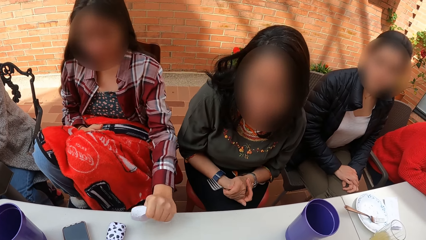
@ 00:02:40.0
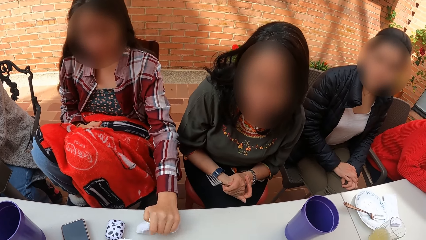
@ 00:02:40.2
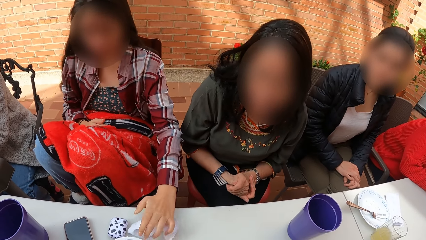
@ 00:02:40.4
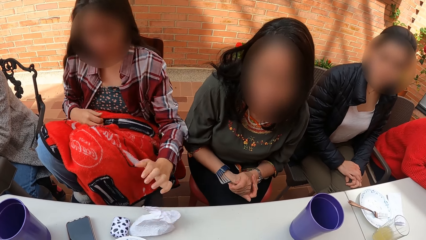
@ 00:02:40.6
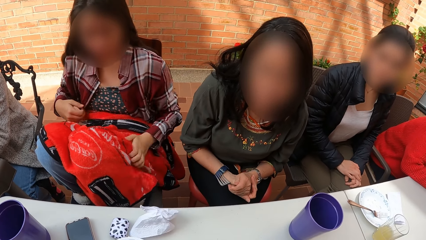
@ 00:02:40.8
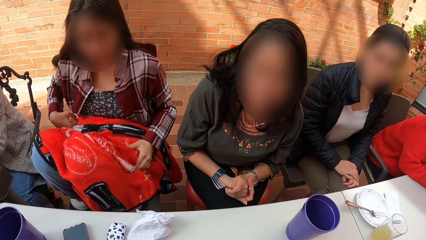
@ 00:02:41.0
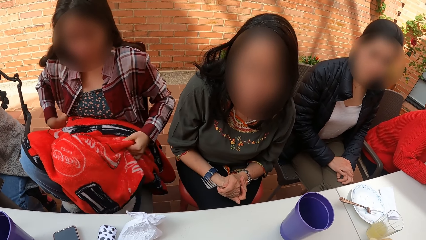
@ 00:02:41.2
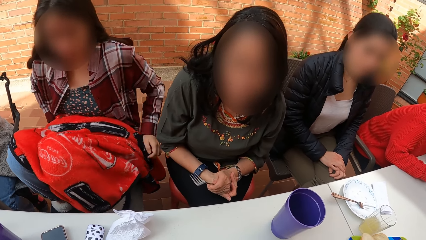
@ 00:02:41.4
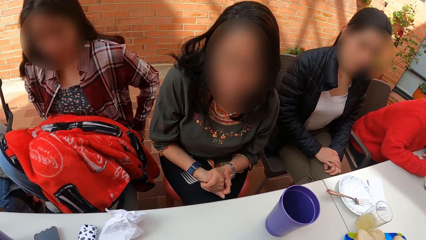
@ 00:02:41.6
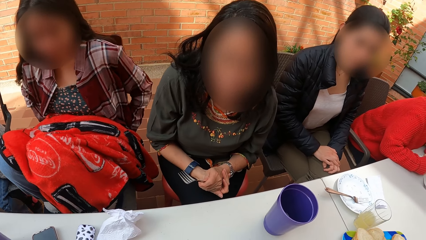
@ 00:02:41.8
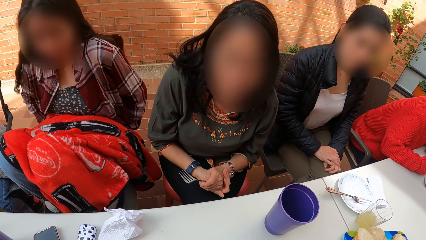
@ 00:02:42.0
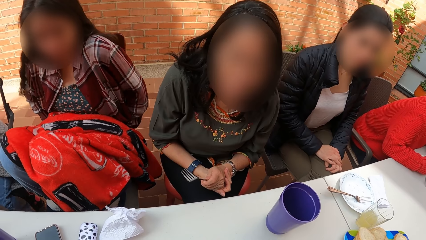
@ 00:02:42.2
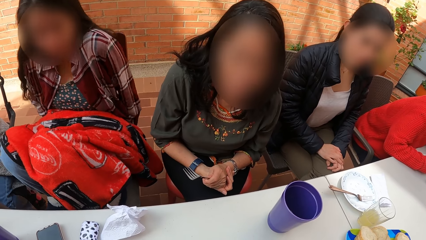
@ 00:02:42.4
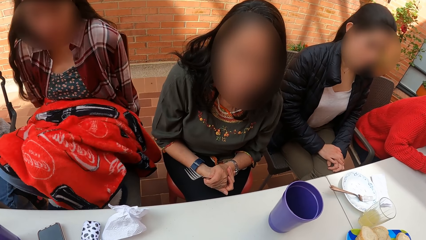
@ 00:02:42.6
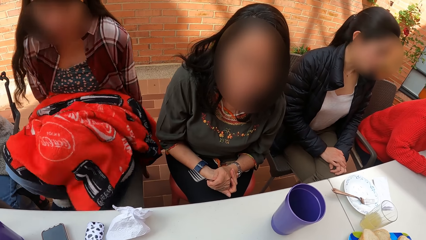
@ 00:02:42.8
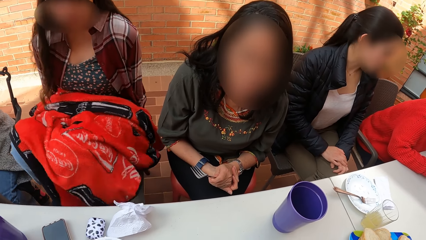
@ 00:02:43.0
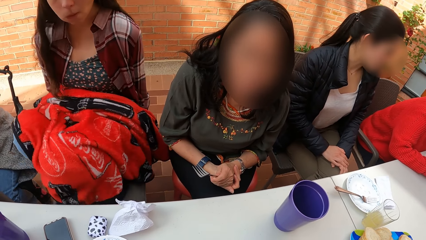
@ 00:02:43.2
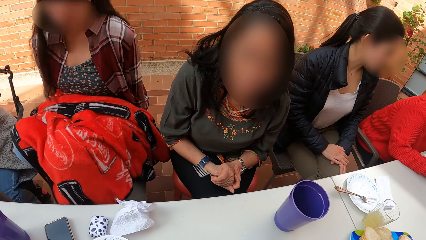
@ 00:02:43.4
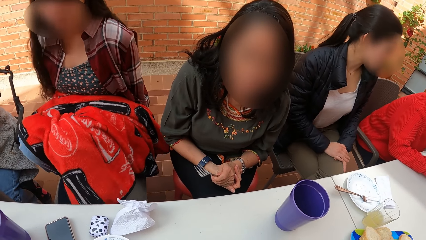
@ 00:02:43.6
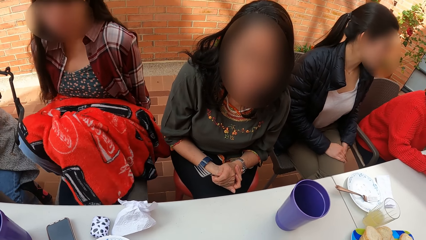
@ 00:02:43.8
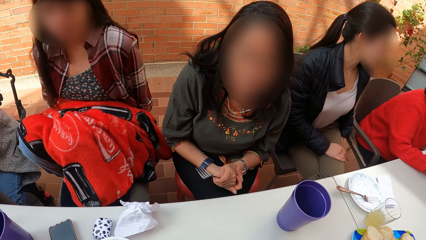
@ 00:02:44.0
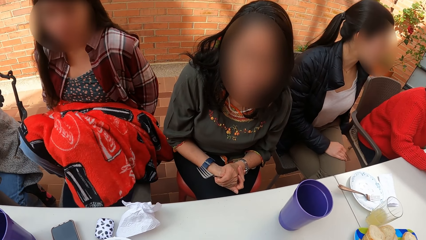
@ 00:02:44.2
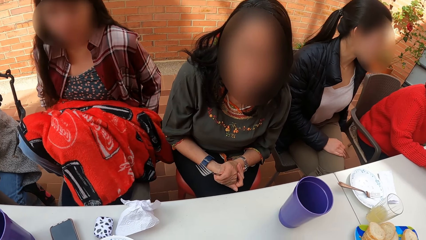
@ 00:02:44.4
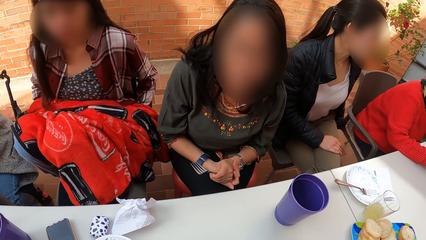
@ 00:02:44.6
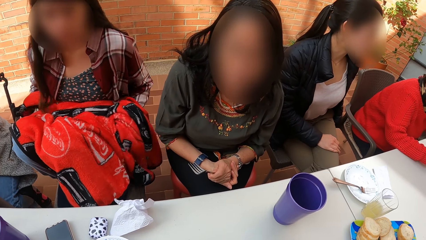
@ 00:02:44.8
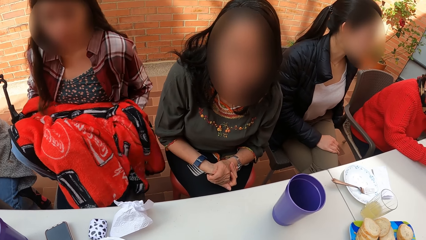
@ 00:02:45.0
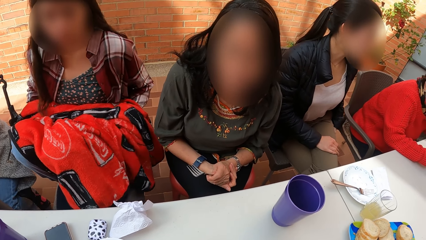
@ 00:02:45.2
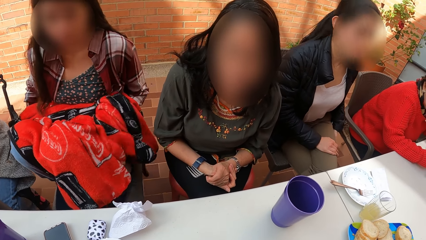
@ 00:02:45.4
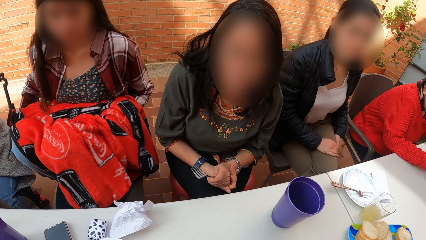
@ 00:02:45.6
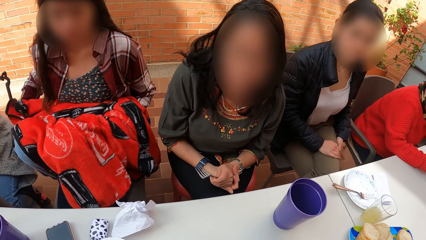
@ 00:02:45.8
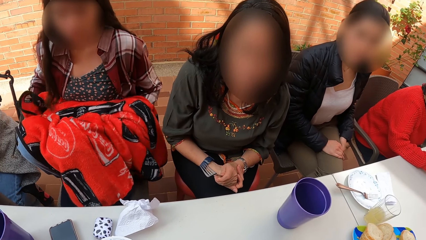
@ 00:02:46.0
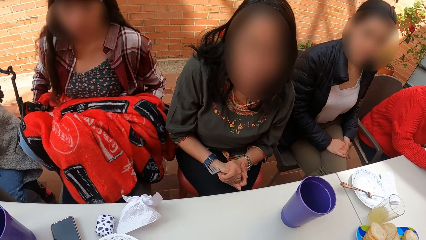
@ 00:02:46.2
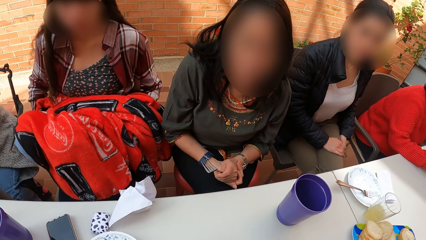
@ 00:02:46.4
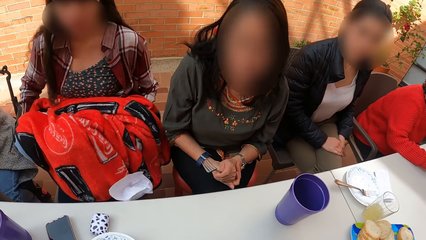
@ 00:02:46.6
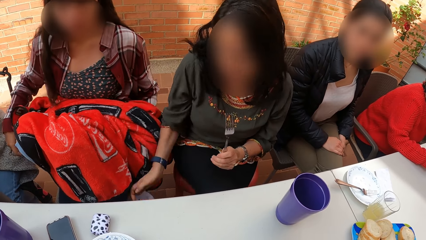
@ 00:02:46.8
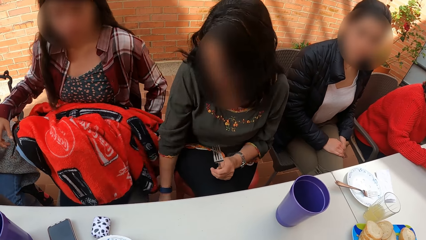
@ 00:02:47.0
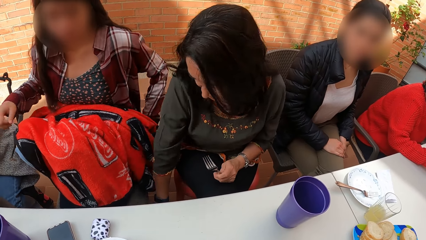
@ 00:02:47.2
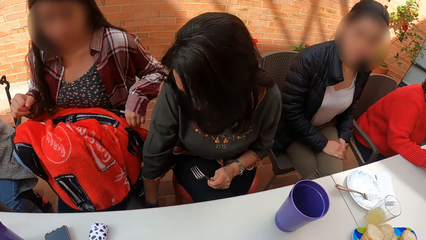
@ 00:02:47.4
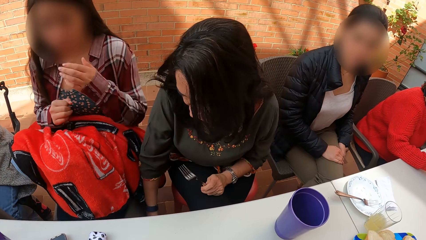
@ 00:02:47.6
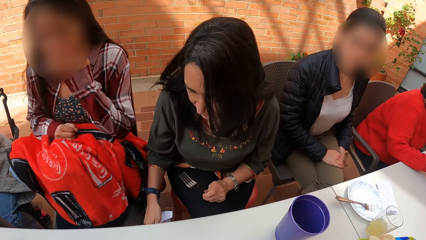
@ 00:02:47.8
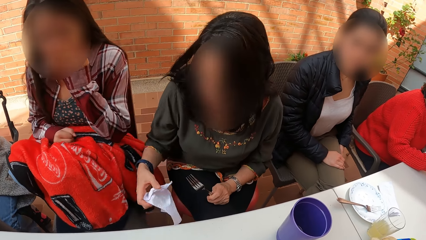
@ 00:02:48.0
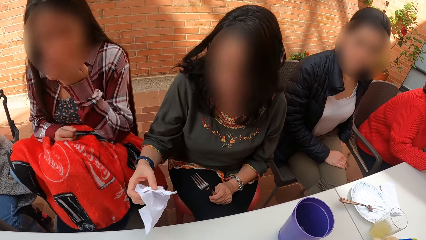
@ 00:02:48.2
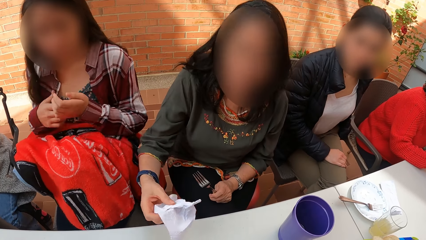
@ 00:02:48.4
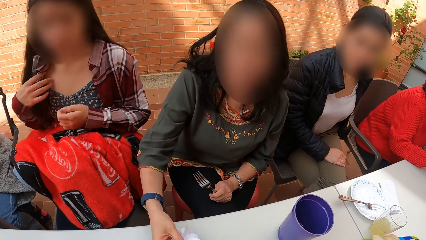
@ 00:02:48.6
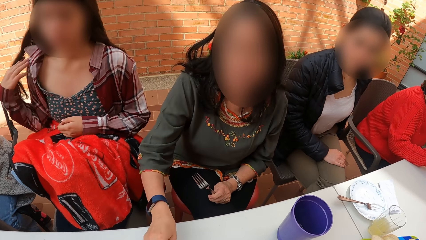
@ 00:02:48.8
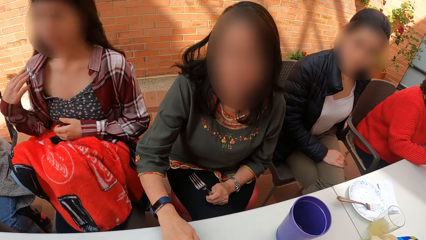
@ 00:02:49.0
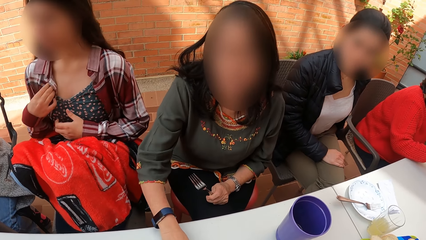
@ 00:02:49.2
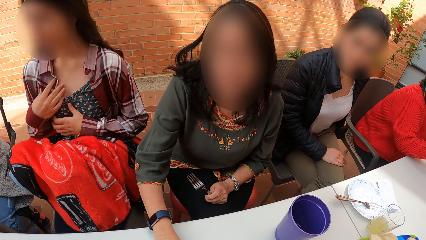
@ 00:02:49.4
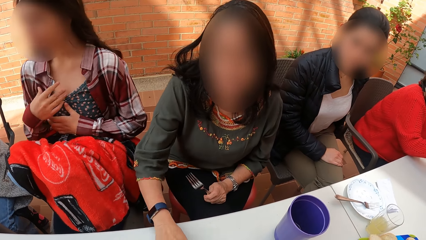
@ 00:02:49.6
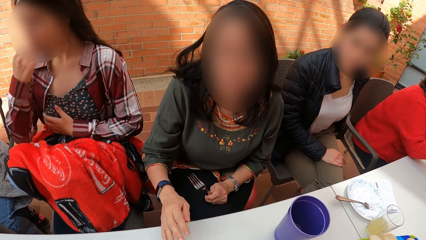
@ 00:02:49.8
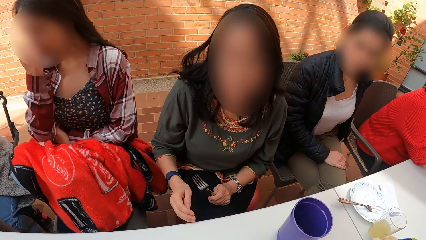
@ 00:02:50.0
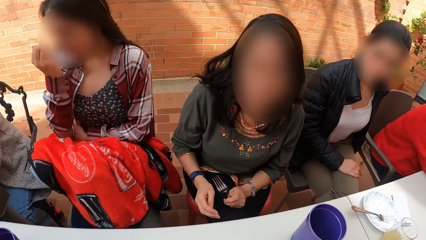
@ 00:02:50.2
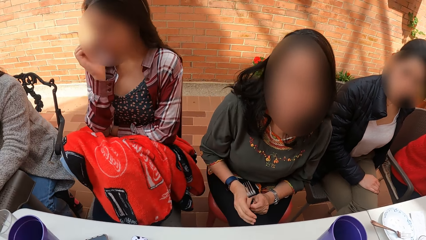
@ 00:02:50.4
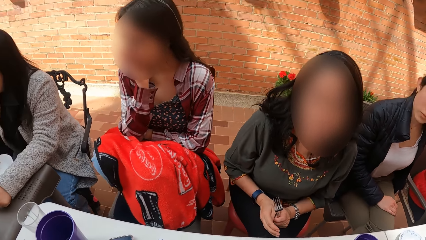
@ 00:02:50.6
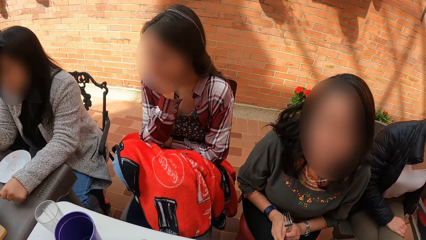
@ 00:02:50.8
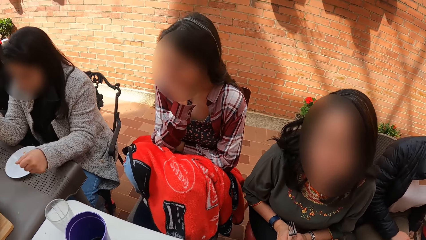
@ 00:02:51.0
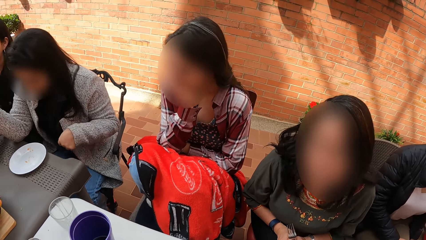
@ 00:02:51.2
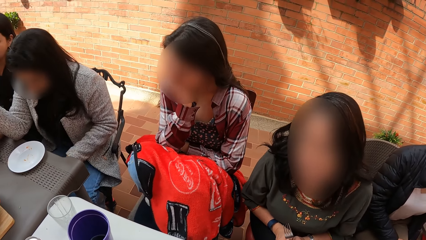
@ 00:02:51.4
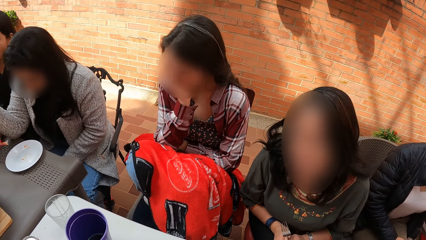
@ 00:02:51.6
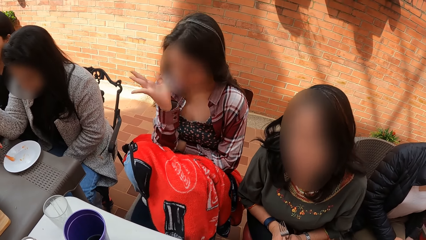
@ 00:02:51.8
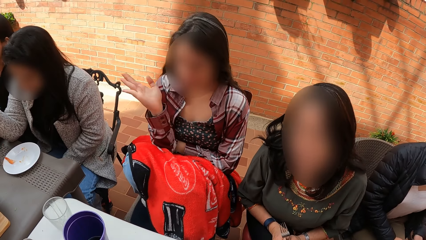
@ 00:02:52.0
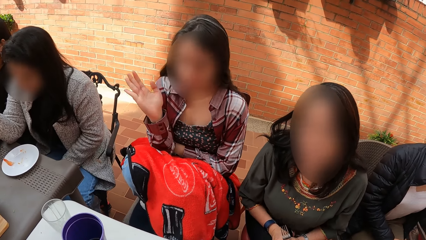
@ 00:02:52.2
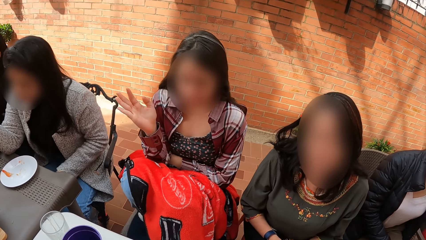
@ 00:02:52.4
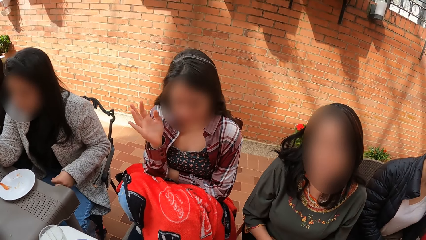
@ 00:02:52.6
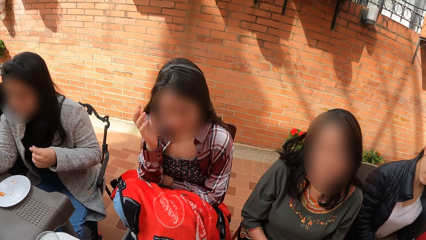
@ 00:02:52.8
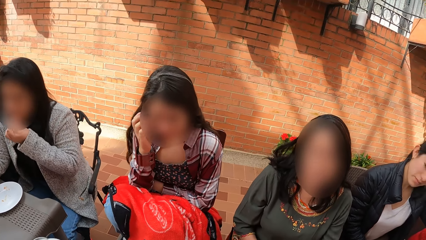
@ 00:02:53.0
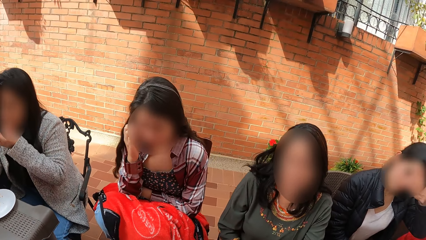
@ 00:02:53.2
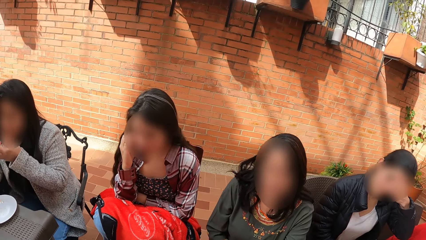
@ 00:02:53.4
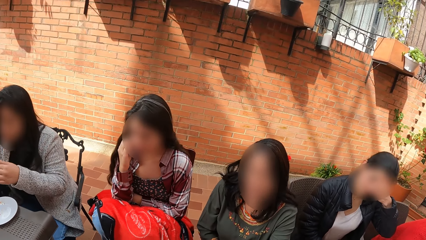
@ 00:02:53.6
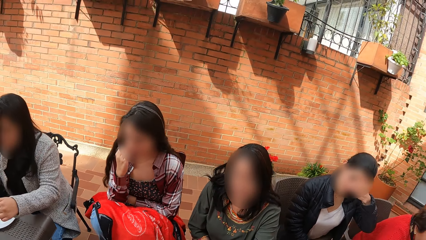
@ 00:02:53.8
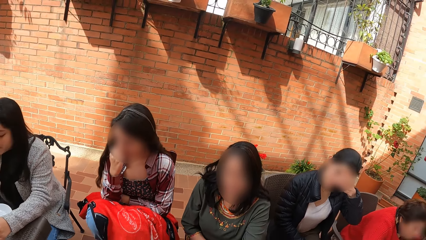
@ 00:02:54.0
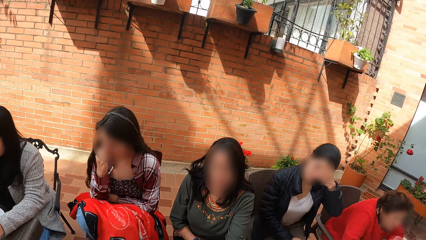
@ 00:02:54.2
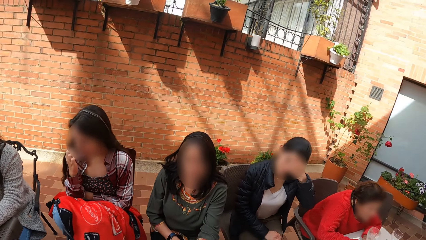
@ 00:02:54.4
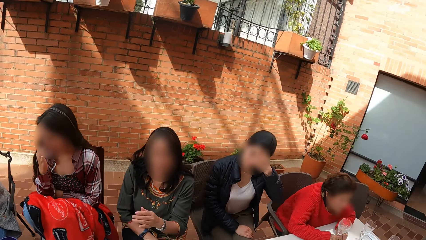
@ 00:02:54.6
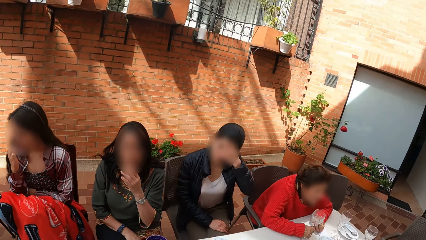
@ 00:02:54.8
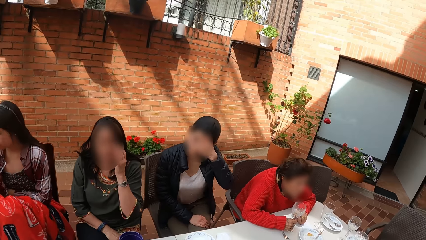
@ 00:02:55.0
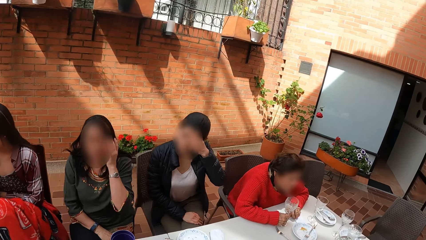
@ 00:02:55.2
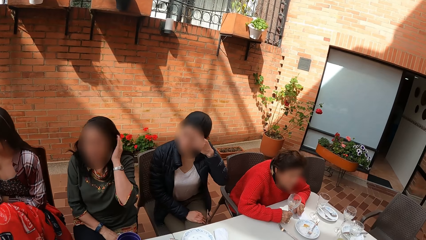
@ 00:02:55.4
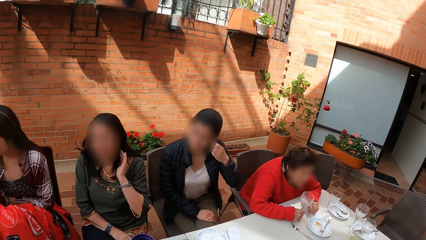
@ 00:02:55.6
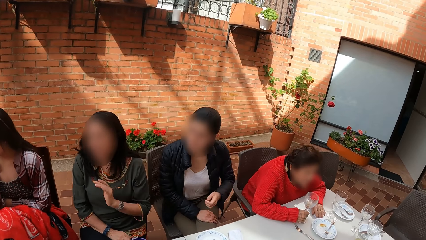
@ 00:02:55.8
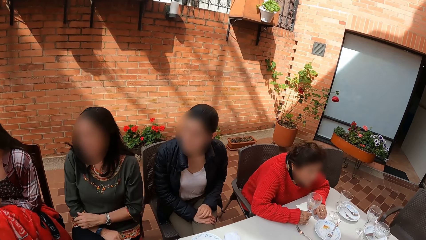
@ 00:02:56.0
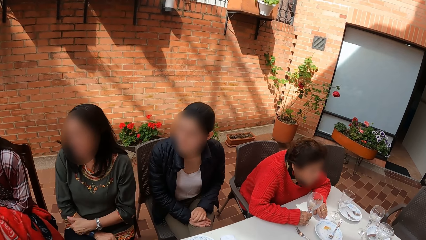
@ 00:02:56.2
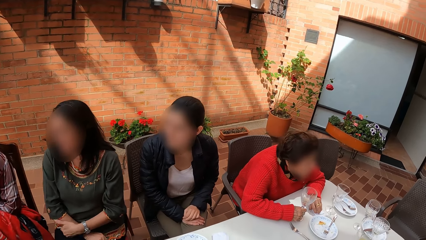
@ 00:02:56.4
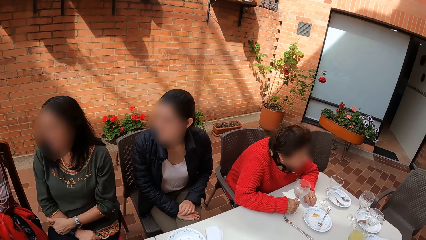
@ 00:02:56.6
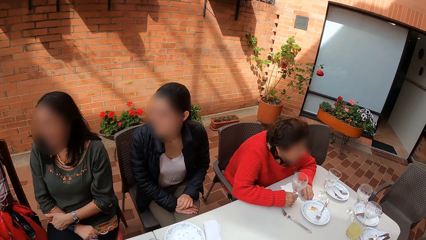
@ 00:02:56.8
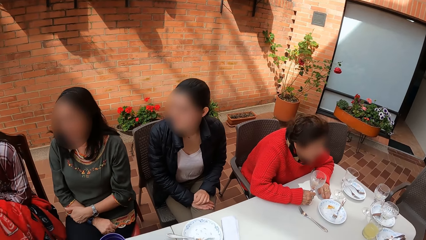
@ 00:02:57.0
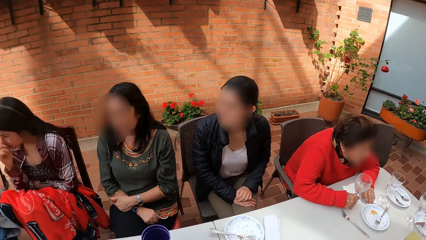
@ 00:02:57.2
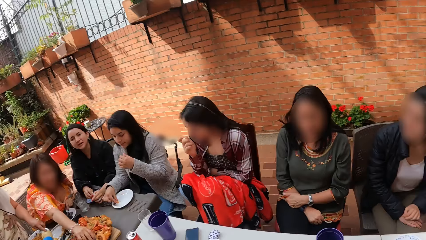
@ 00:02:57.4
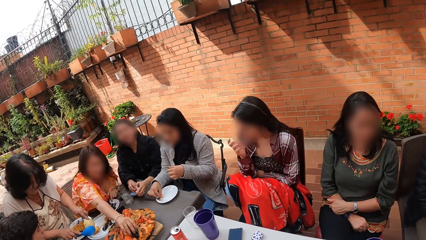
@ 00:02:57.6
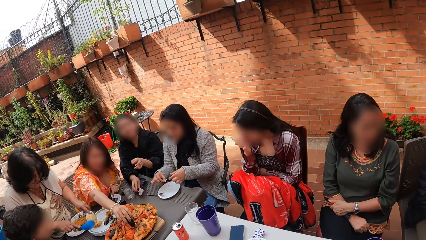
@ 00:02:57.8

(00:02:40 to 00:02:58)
A woman drops the serviette in her left hand on the table. A person moves. Another woman picks up the serviette on the floor with her right hand. She drops the serviette in her right hand on the table. The camera wearer converses with the first woman and the other woman. A third woman touches her face with her left hand. The second woman adjusts her hair with her left hand.
